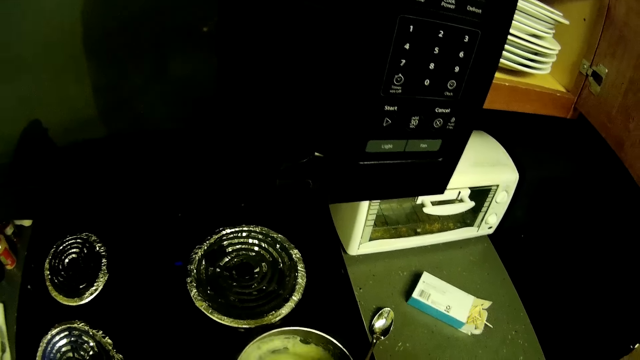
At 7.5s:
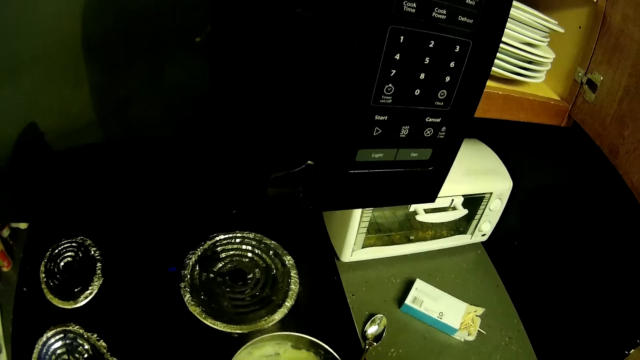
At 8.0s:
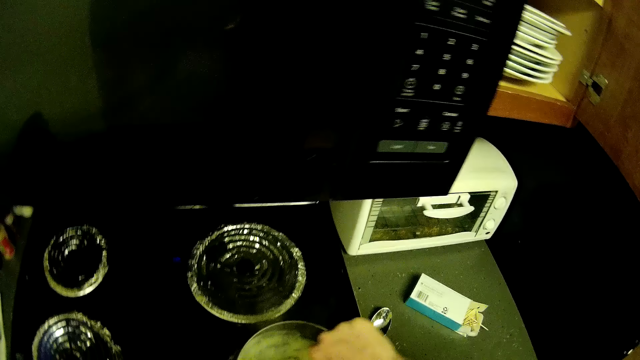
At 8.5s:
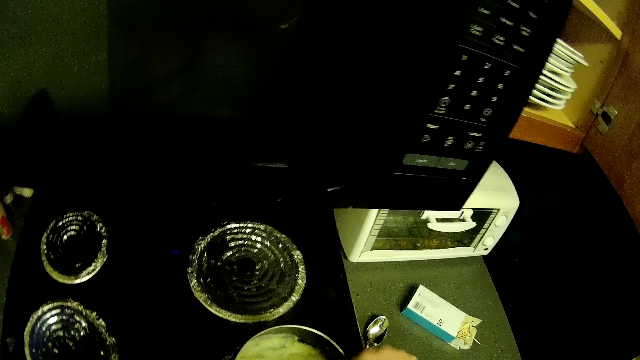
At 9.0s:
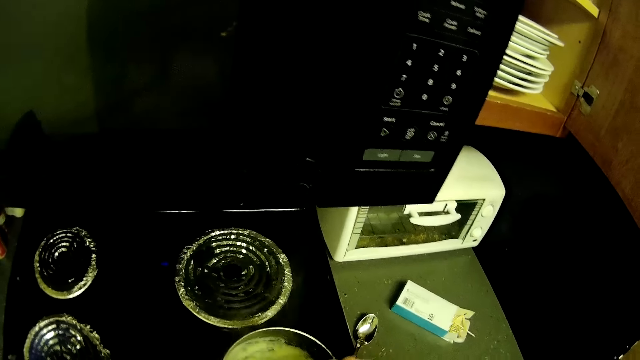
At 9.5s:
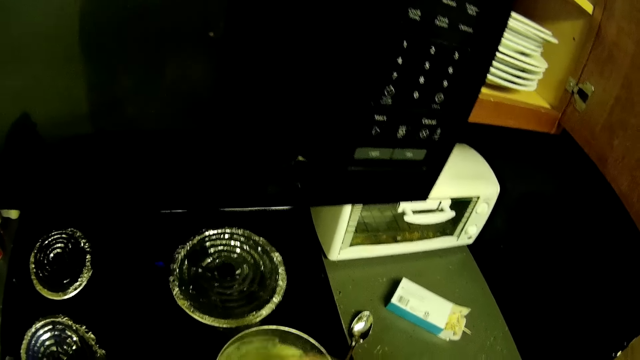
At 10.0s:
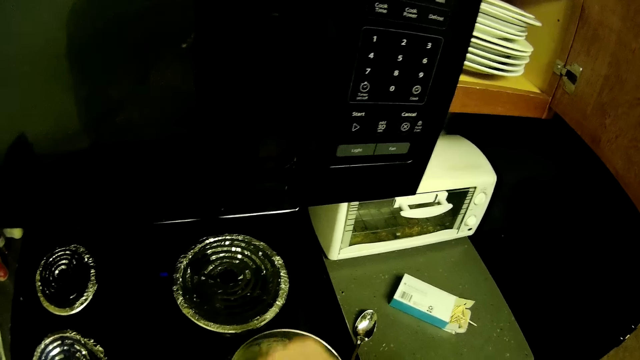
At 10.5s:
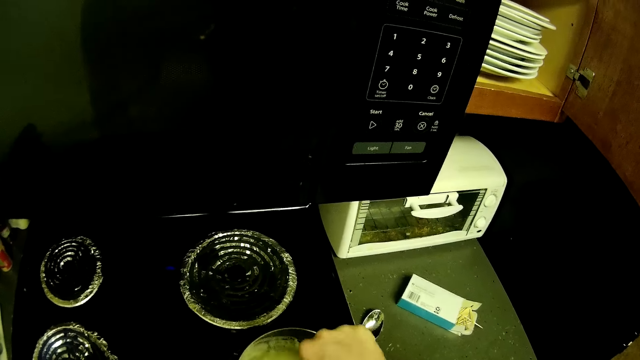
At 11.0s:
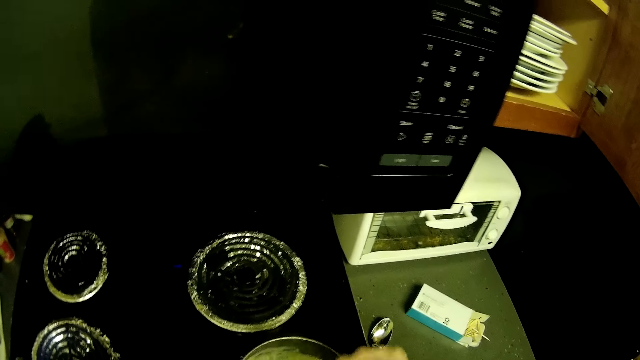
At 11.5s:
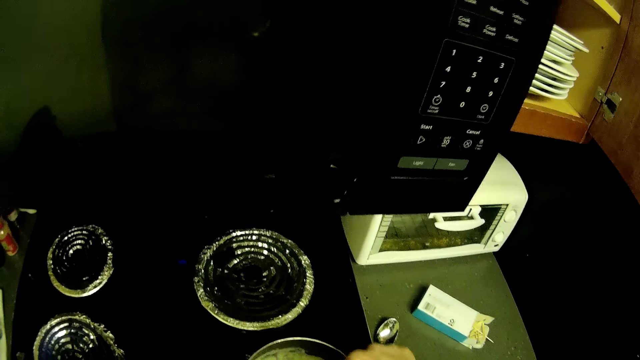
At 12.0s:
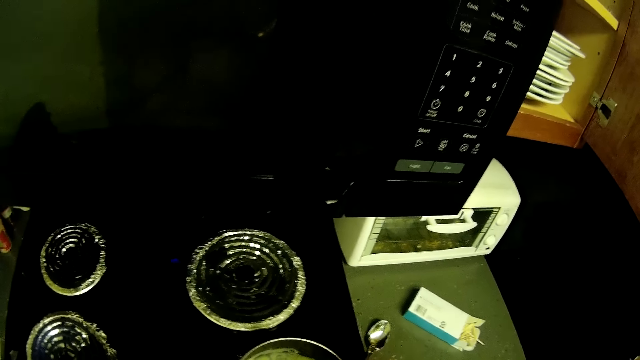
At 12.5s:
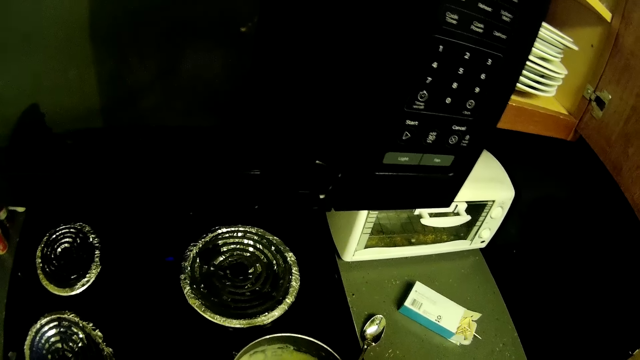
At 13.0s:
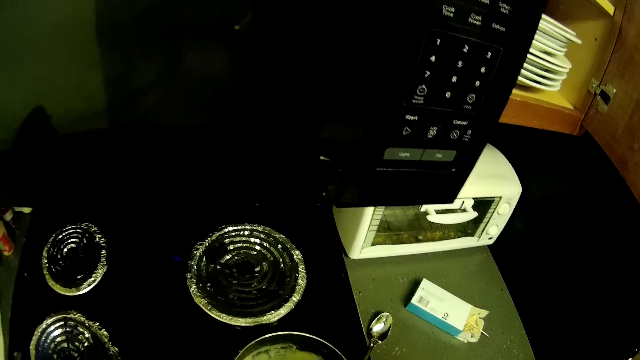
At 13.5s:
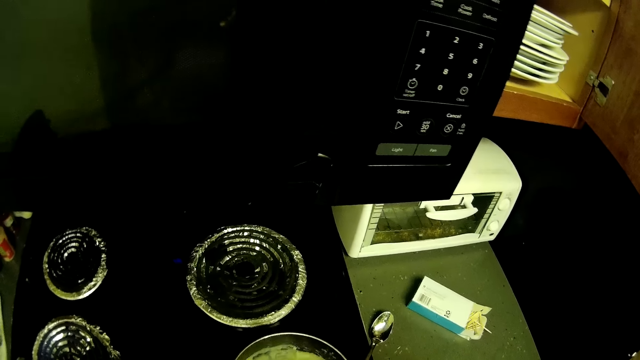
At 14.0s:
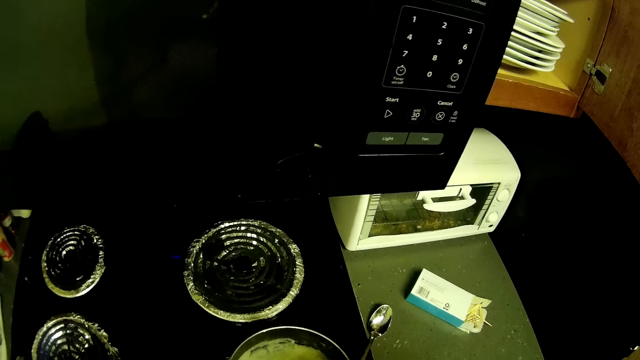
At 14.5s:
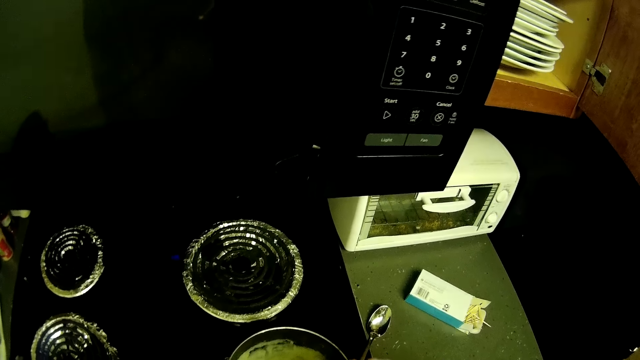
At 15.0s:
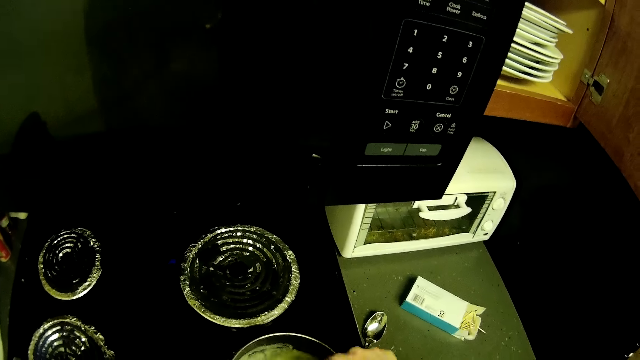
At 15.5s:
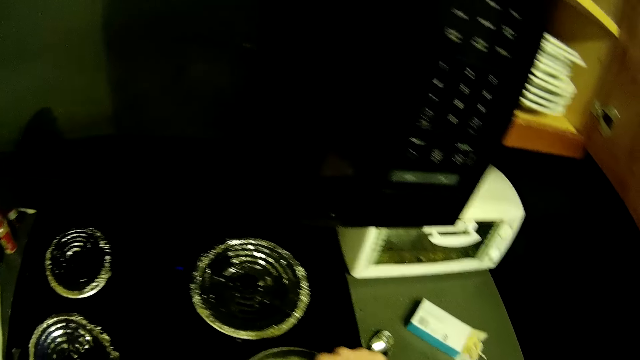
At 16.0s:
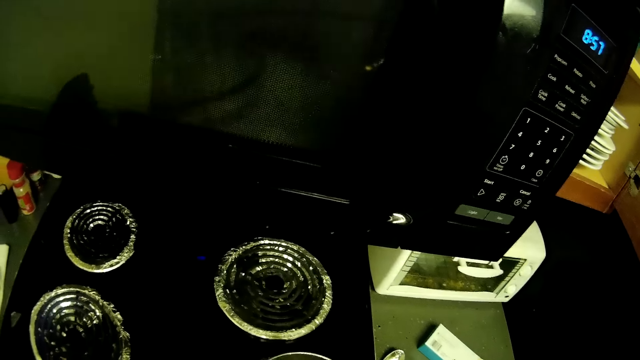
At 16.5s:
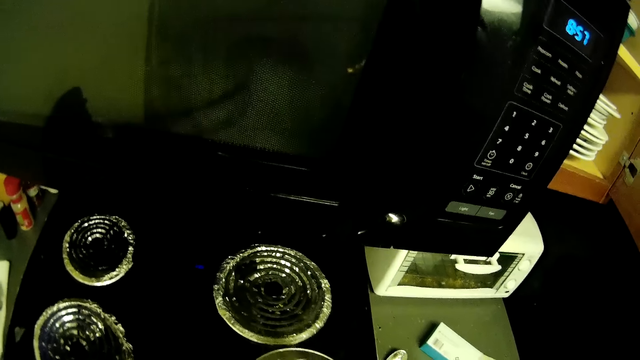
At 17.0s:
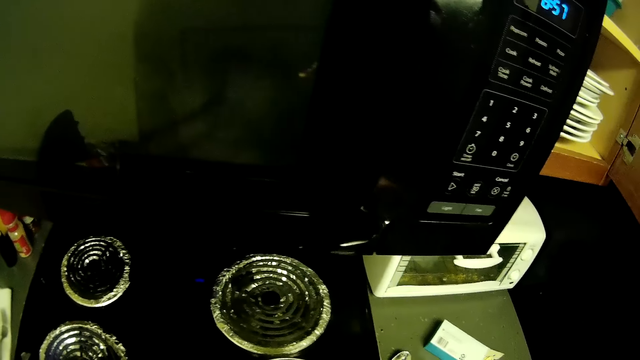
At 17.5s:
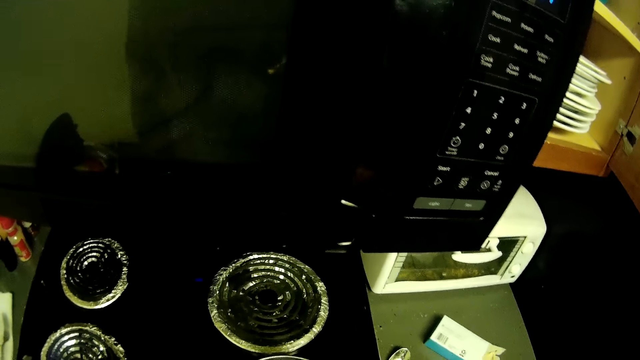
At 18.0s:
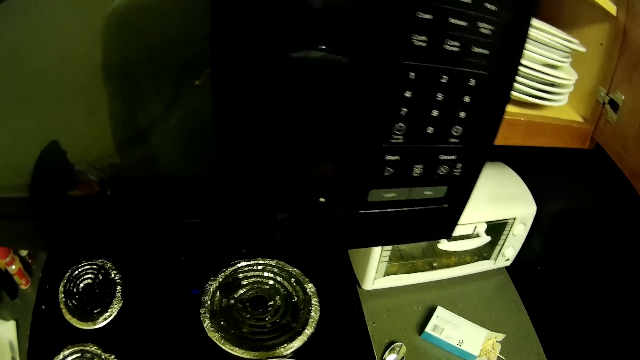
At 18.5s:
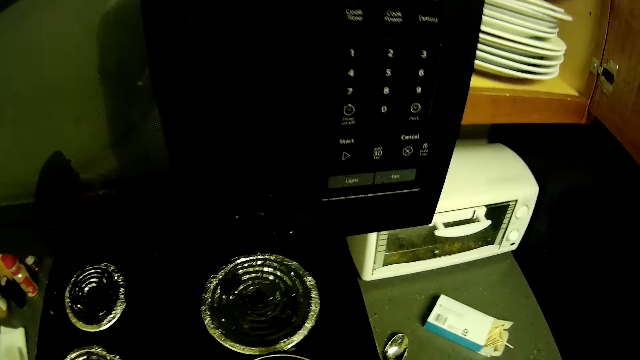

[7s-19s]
The camera wearer stirs food in a frying pan on the cooker with a spoon in her right hand. She stirs the food again.

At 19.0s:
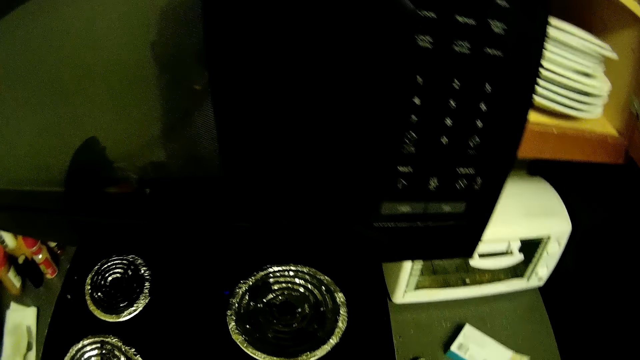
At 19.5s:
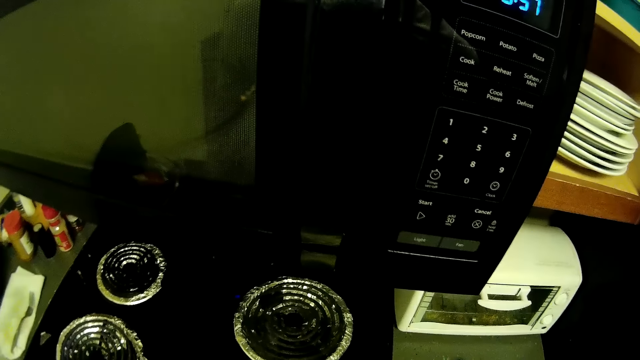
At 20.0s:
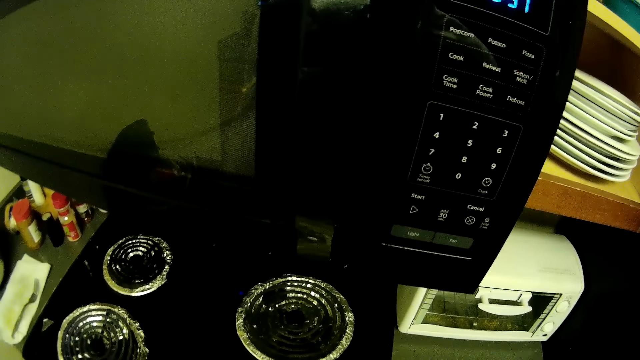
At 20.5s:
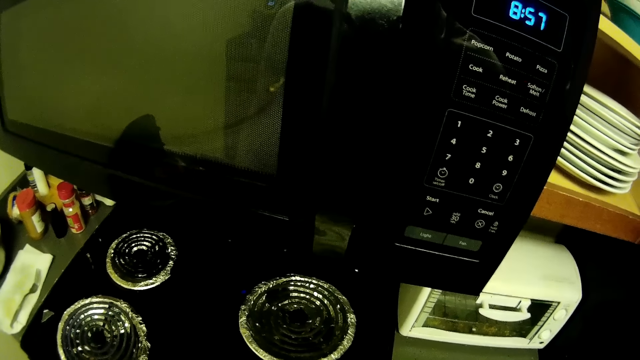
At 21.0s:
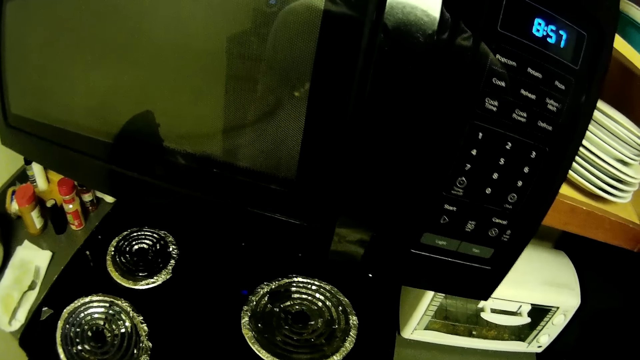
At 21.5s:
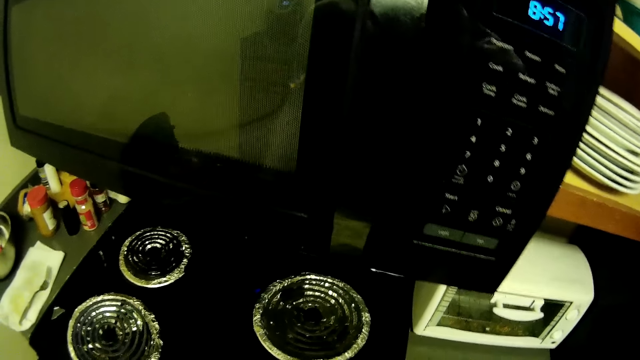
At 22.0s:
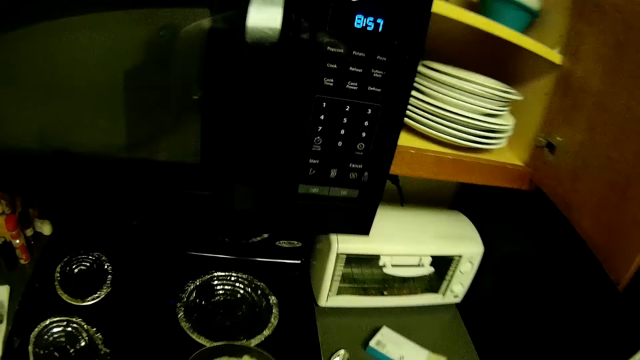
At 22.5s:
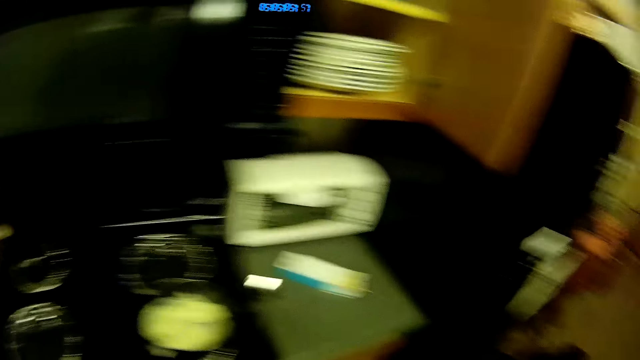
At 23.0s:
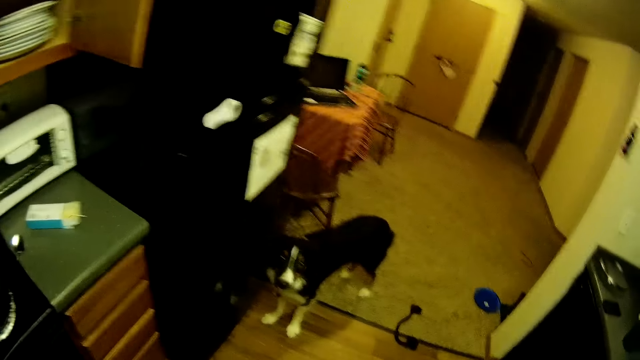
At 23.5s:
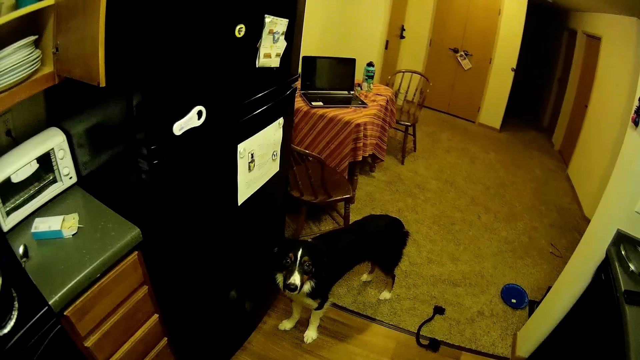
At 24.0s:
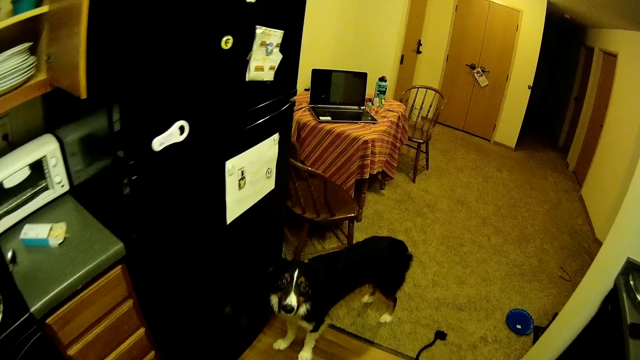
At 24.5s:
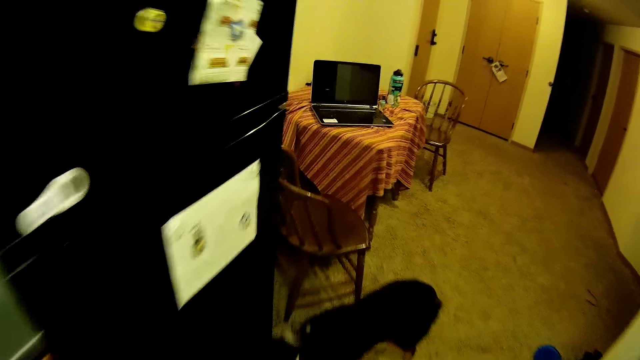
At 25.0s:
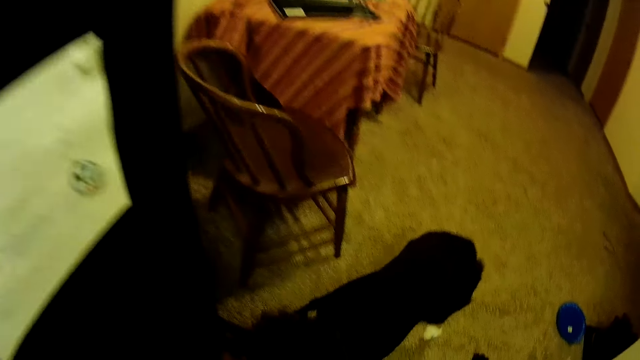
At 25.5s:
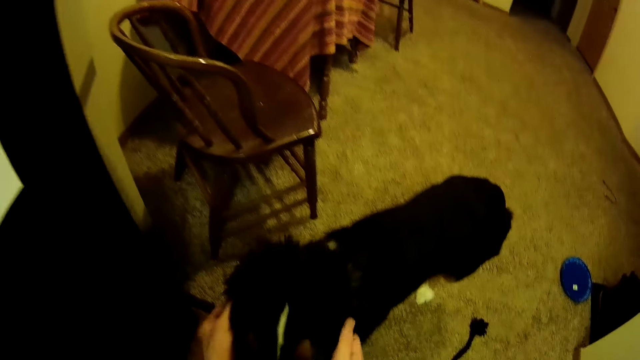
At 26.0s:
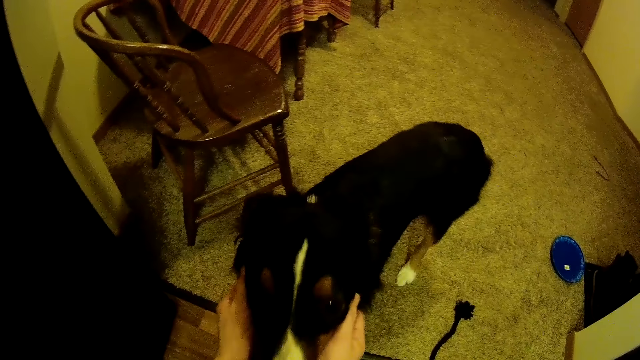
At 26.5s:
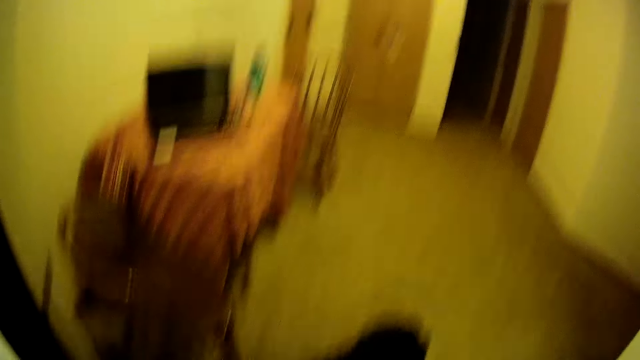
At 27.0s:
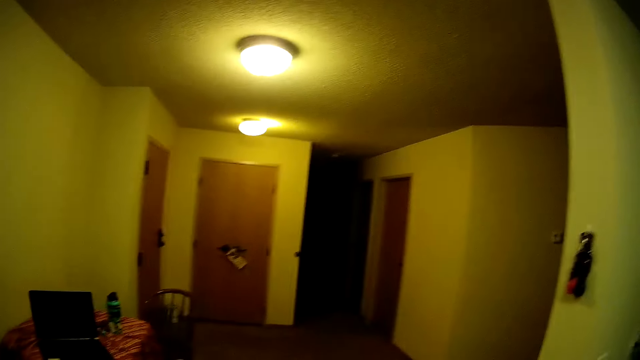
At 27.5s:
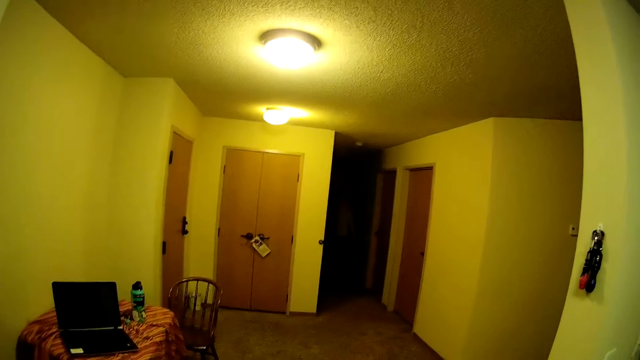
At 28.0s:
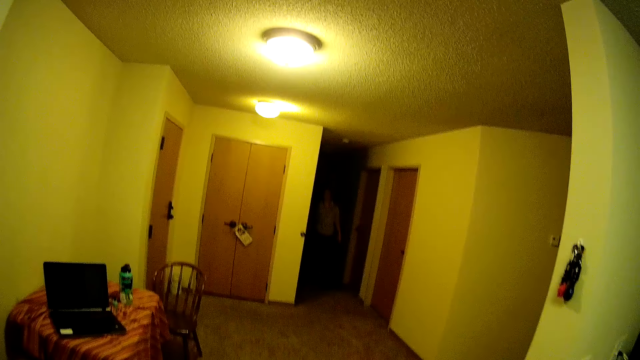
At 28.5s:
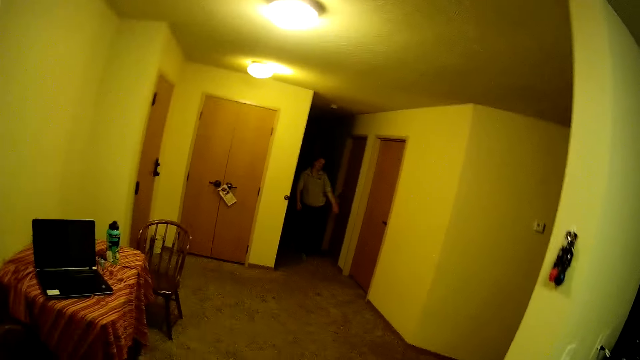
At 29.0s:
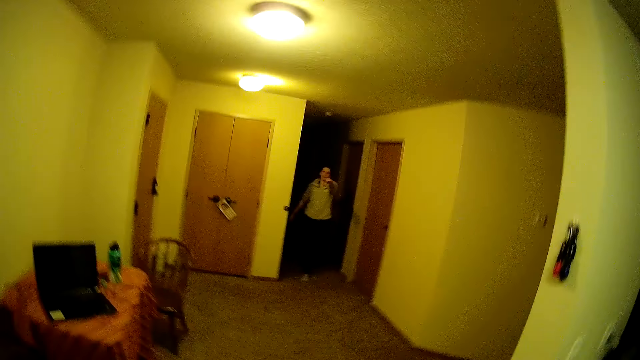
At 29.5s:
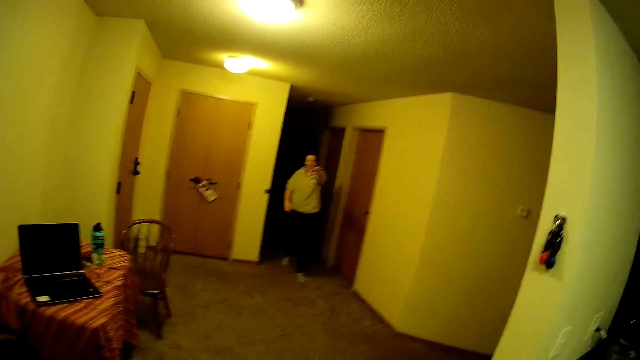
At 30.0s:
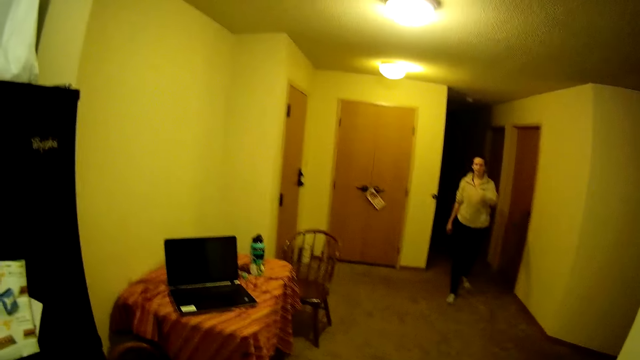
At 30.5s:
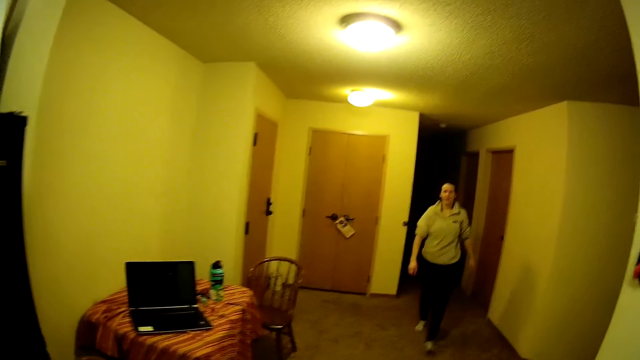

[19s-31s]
The camera wearer touches a dog with both his hands. He plays with the dog. He interacts with a woman.
